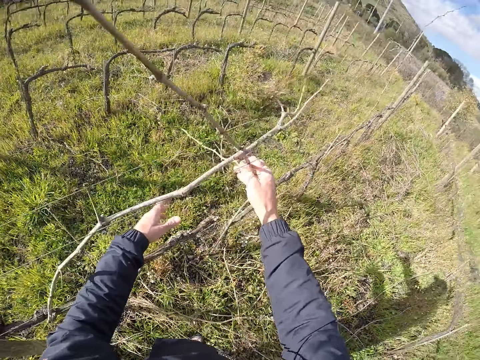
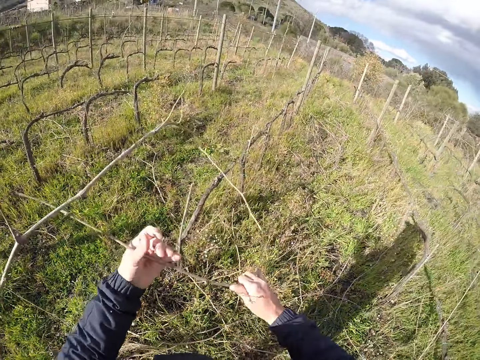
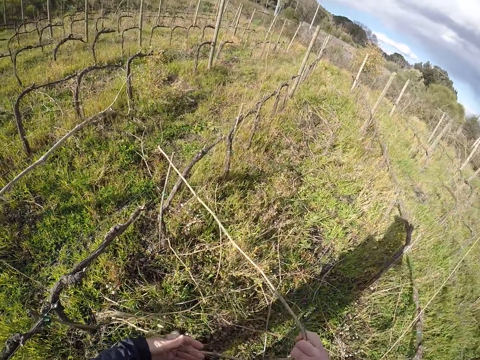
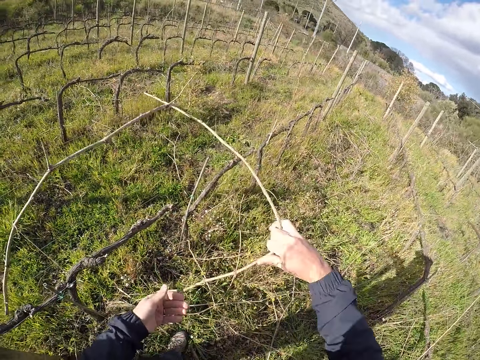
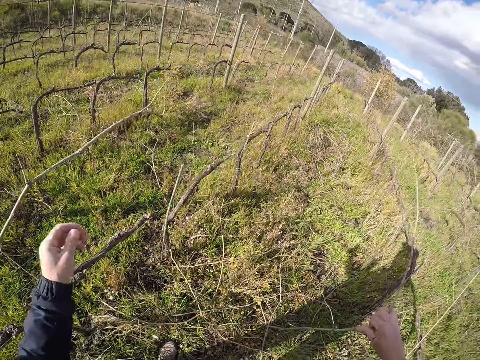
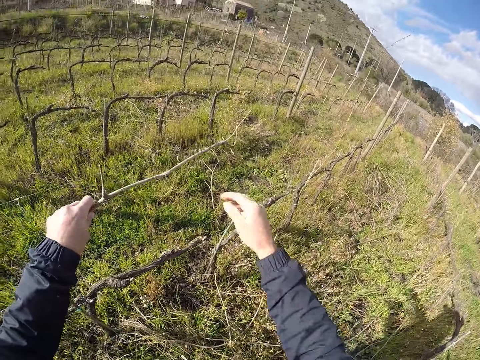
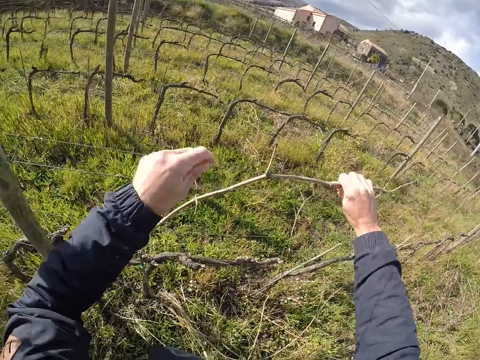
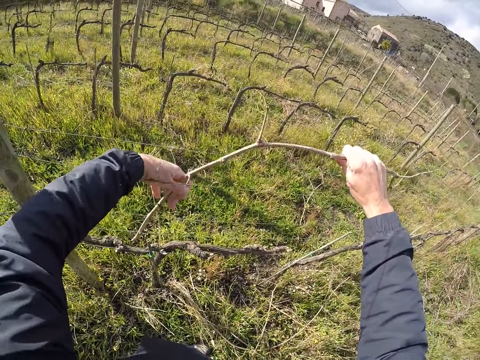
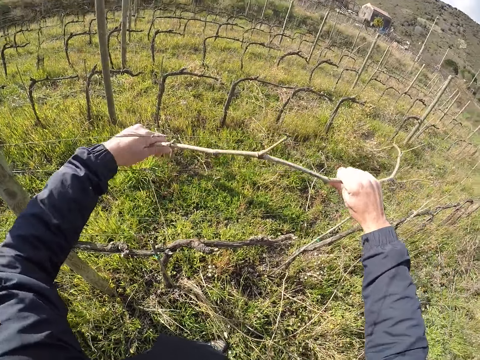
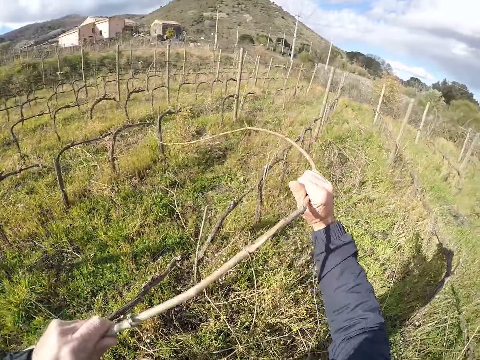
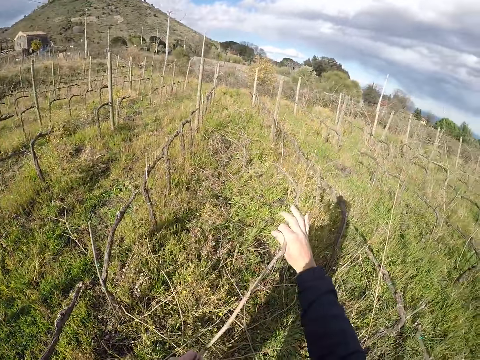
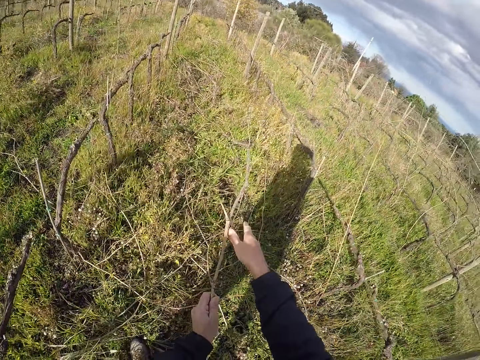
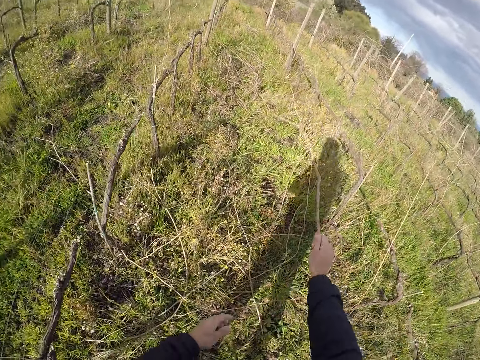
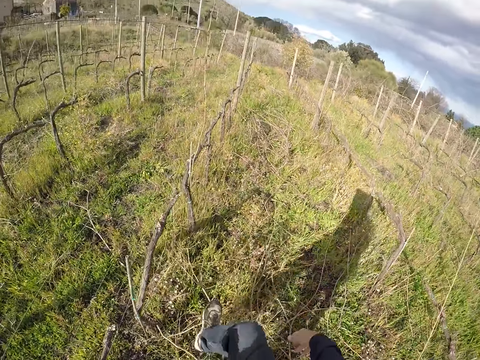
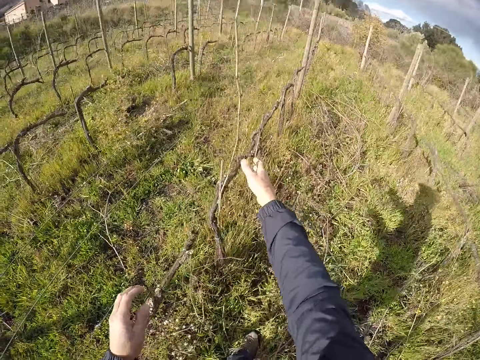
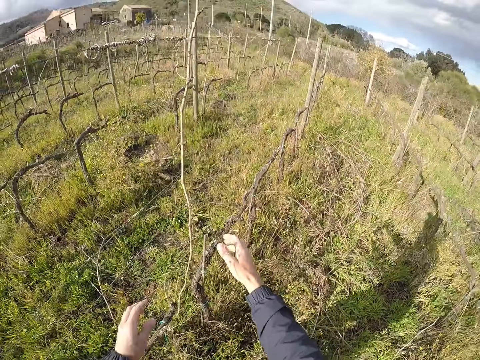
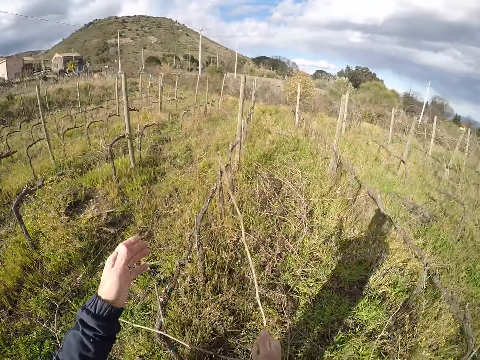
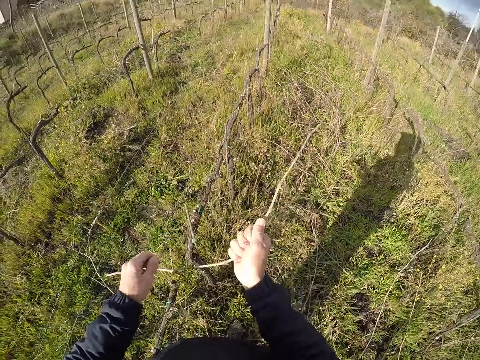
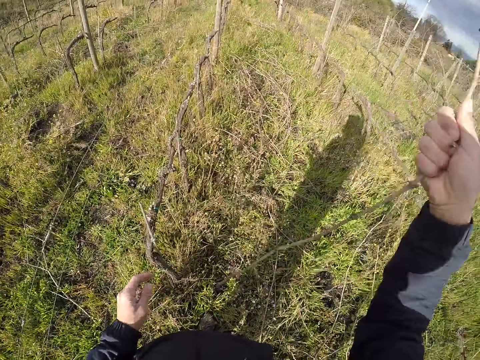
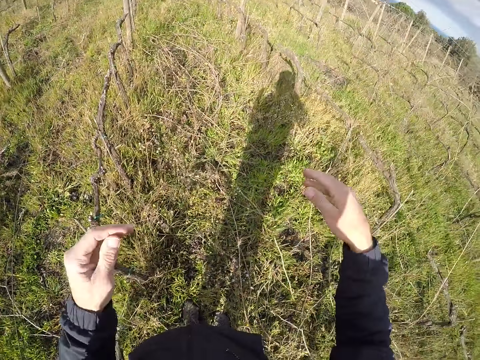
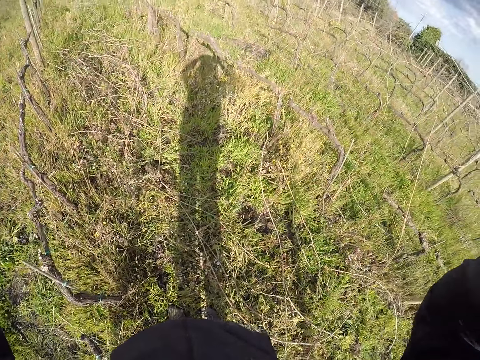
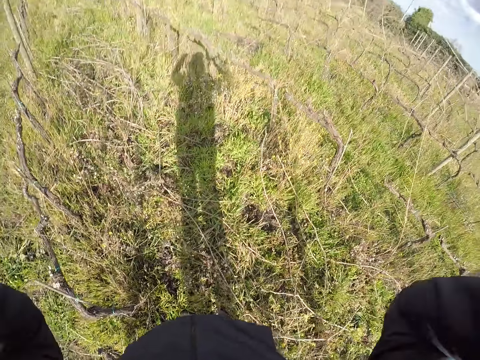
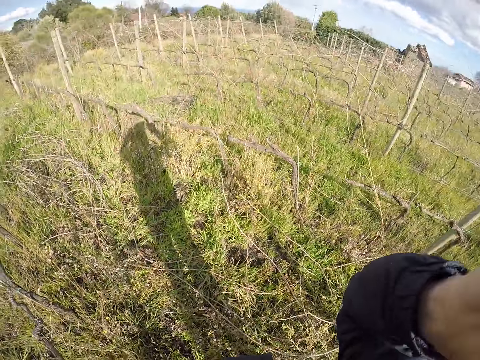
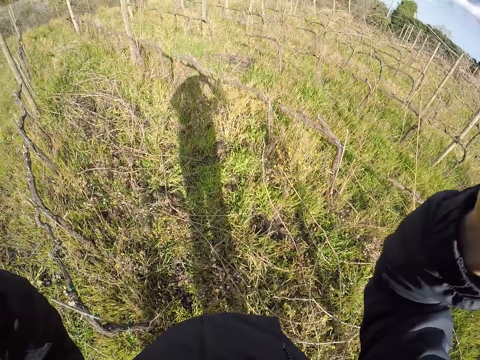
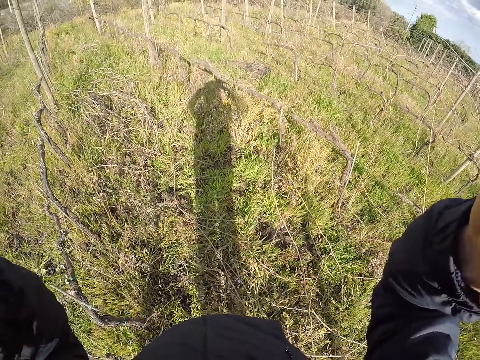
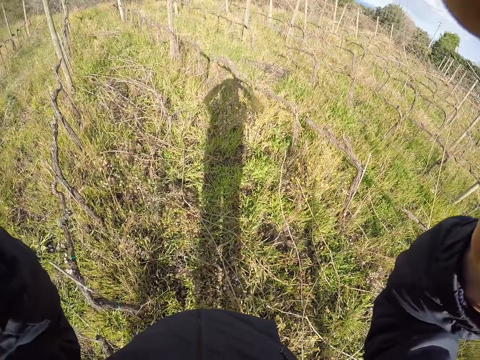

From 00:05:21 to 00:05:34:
The camera wearer collects the stick or tree branch from the fence. He pulls the tree branch with both hands, drops the tree branch on the floor, pulls the tree branch with both hands, and collects the stick from the fence. He passes the tree branch to his right hand and drops the tree branch on the floor. He picks the tree branch from the fence with his right hand. He drops the tree branch on the floor. He adjusts the camera.
